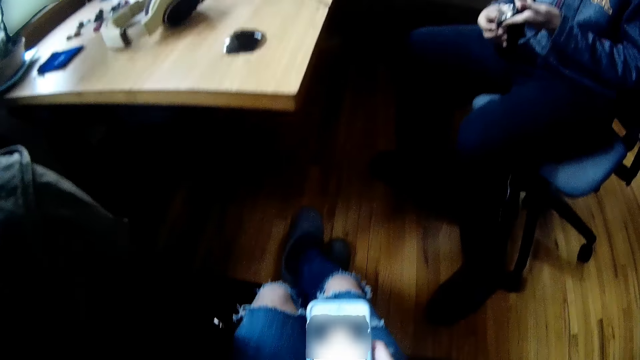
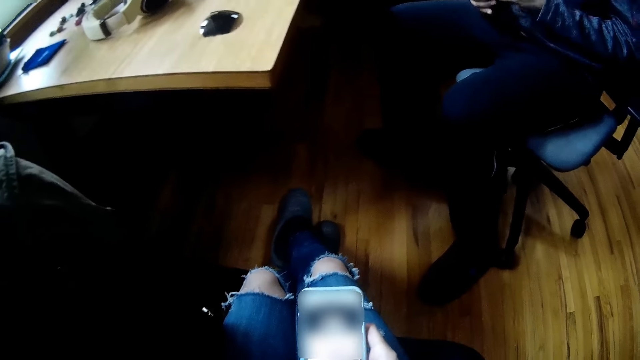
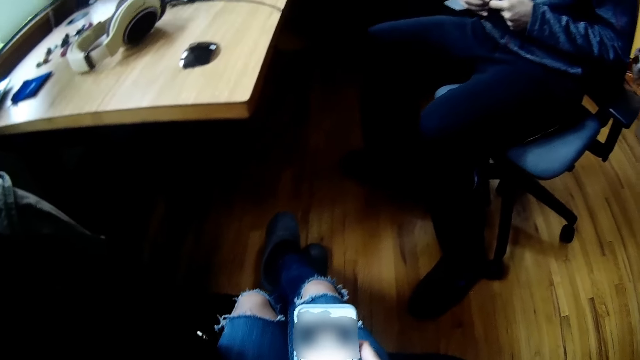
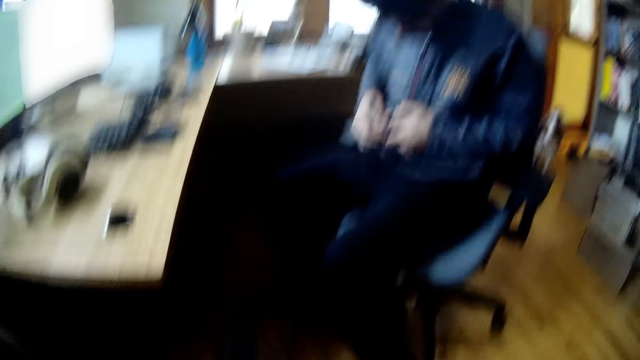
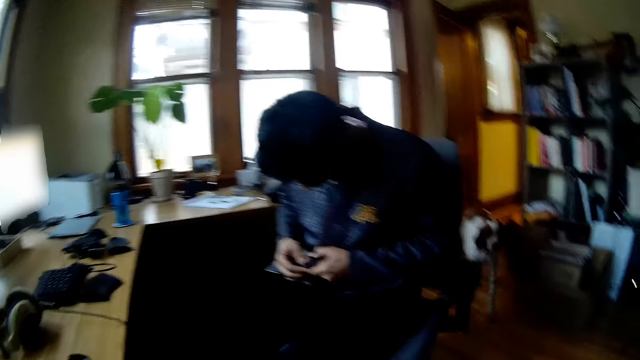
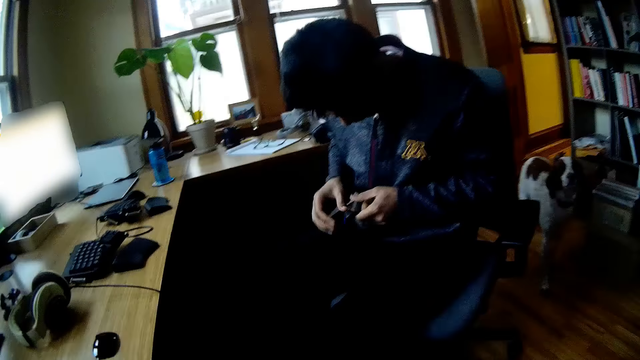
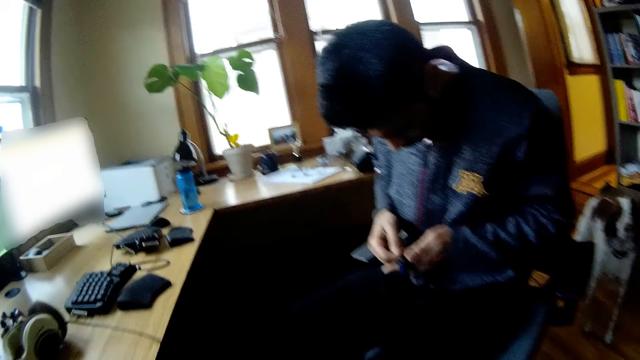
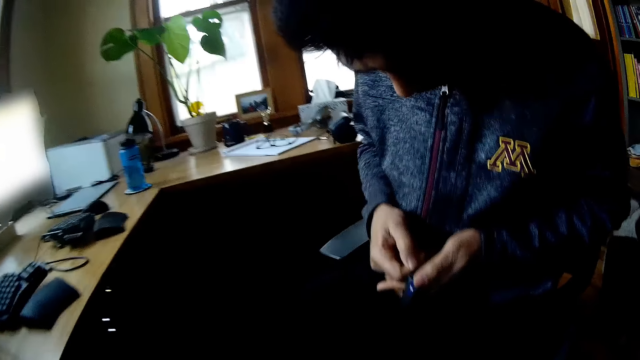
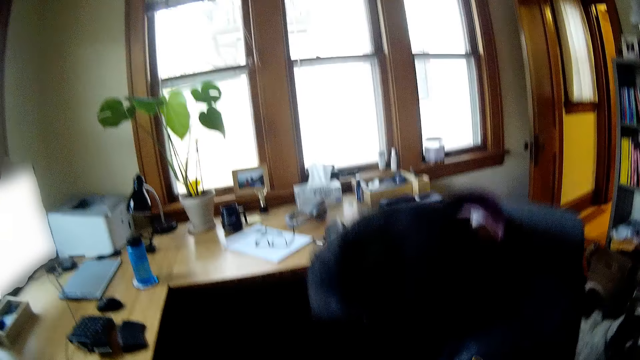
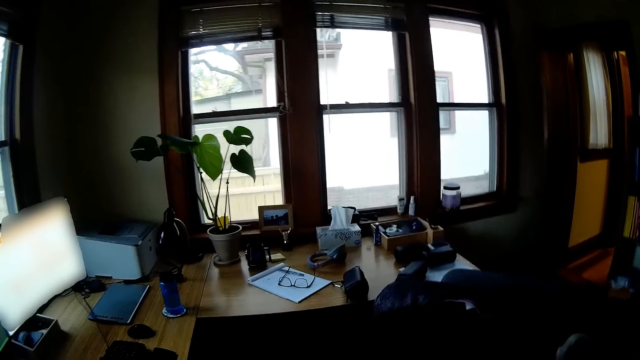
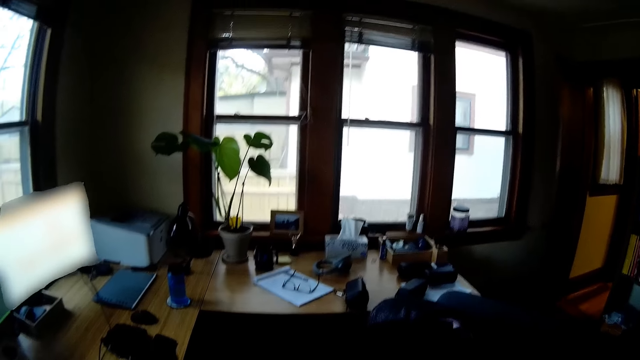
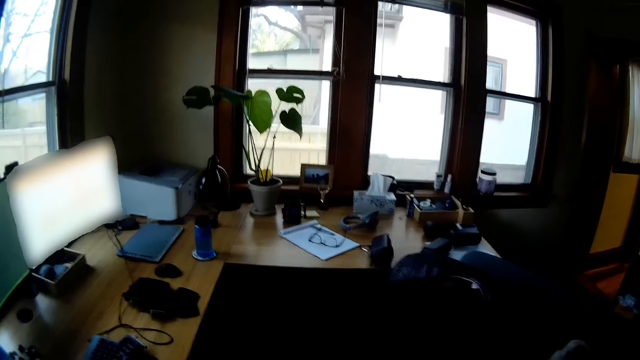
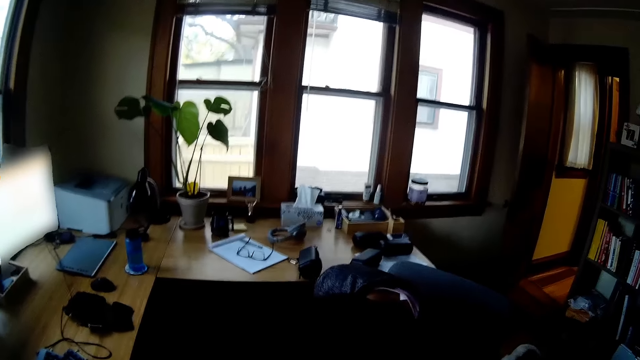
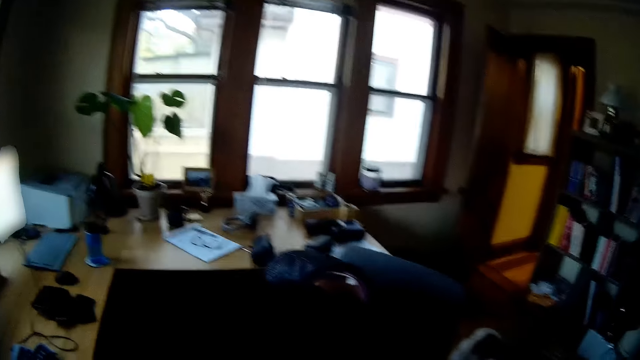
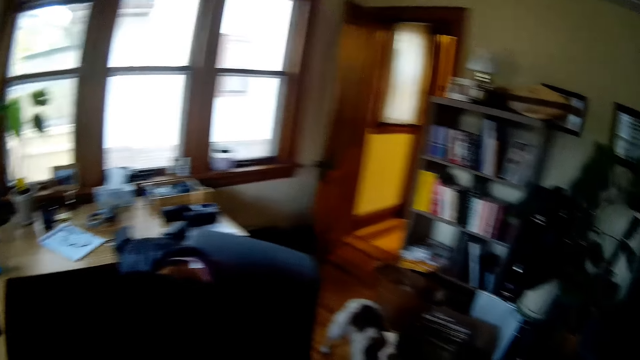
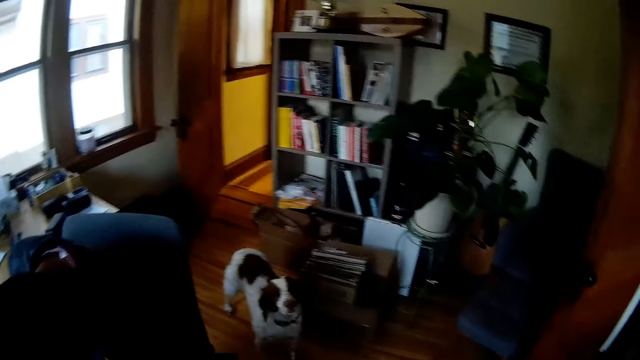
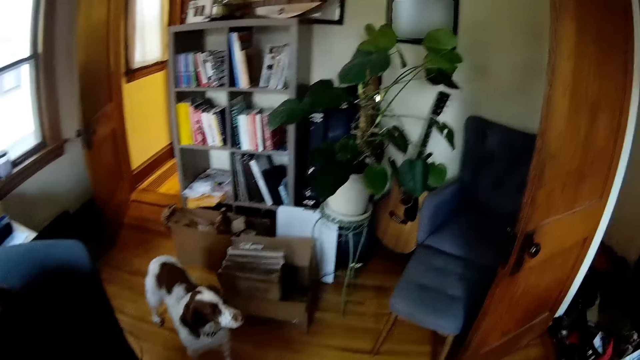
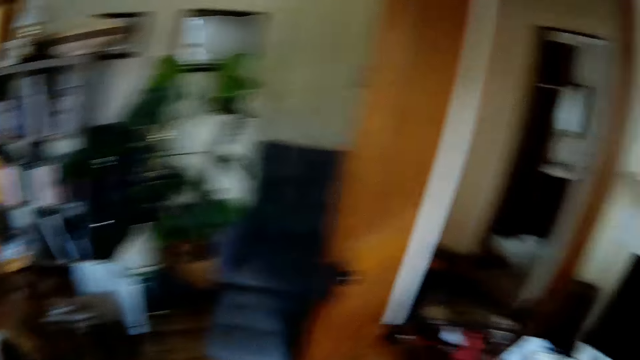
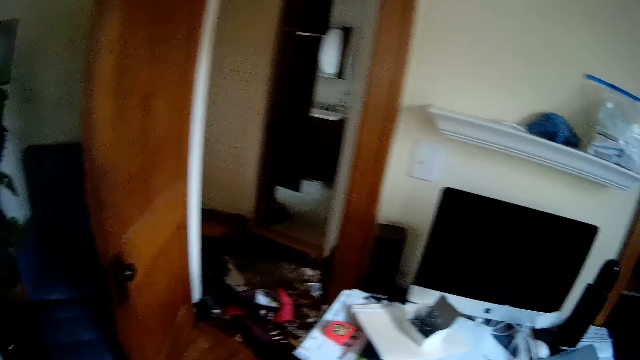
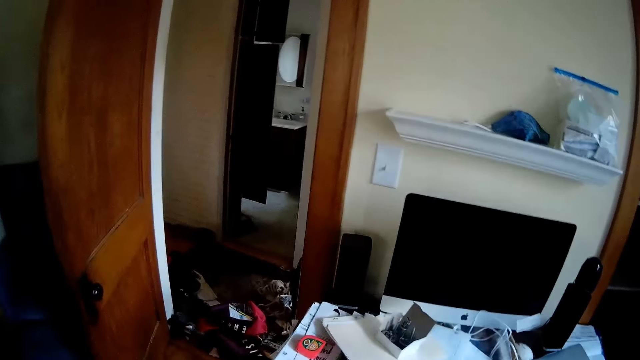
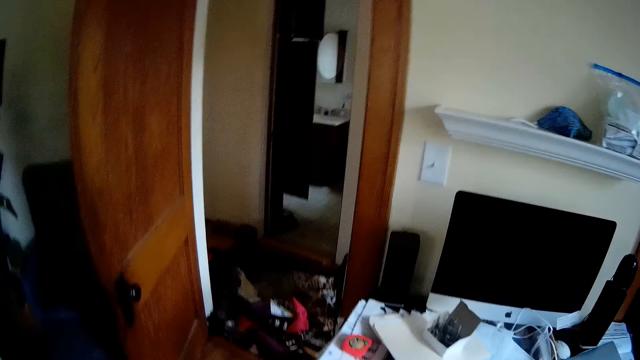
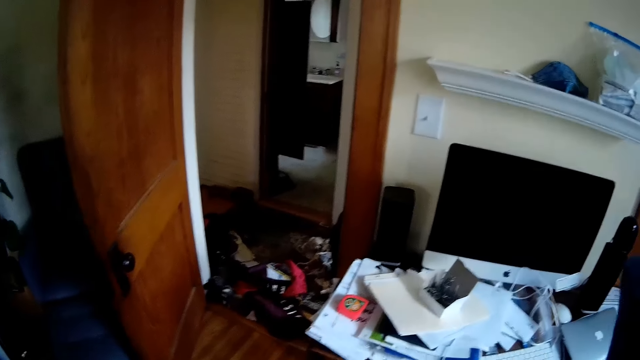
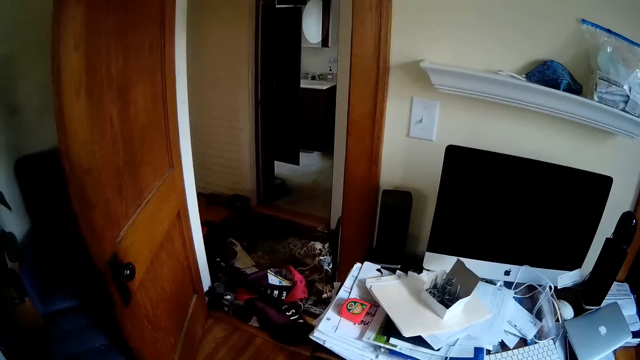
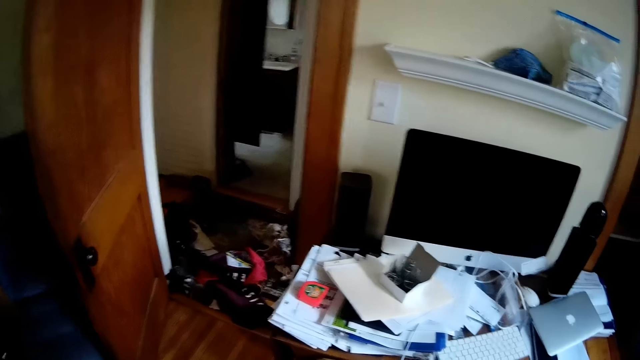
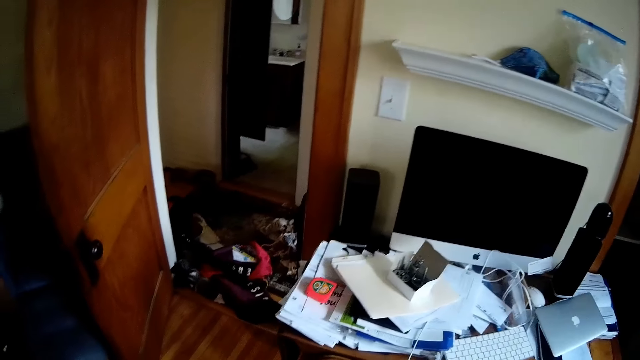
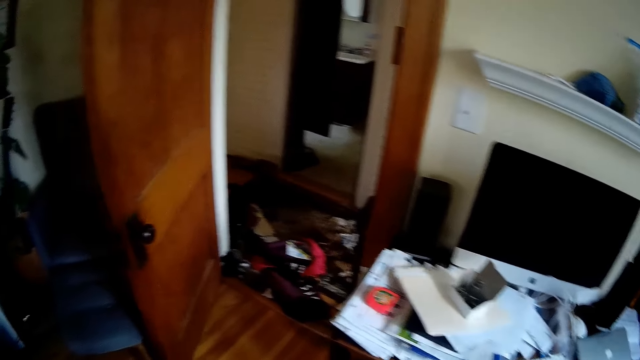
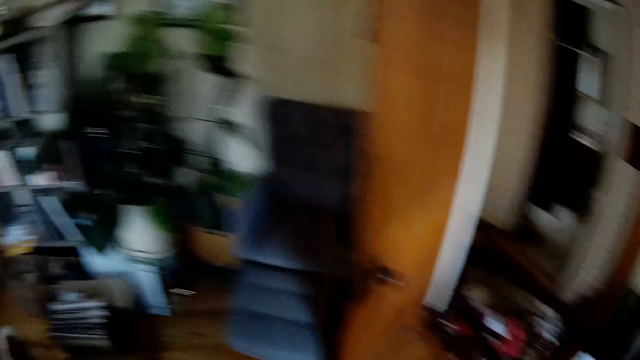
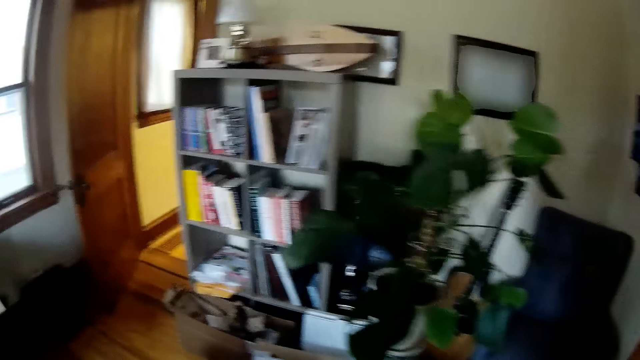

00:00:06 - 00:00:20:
The camera wearer holds a phone with her right hand. She operates the phone. The dog enters the room. The camera wearer raises her hand. She adjusts her hair with her left hand. She looks around. She walks around the room.

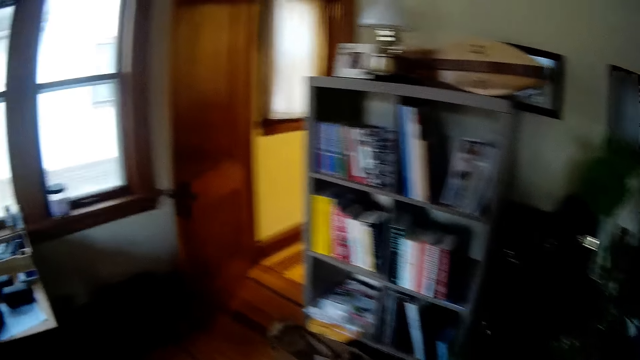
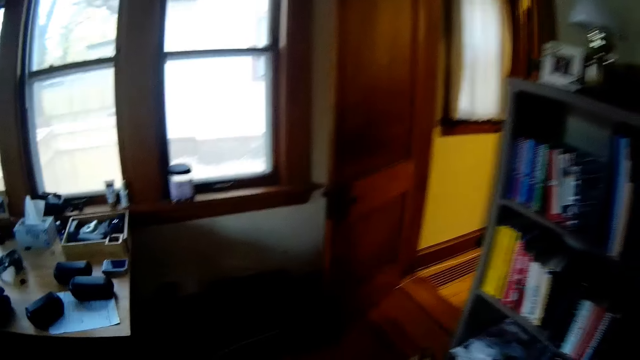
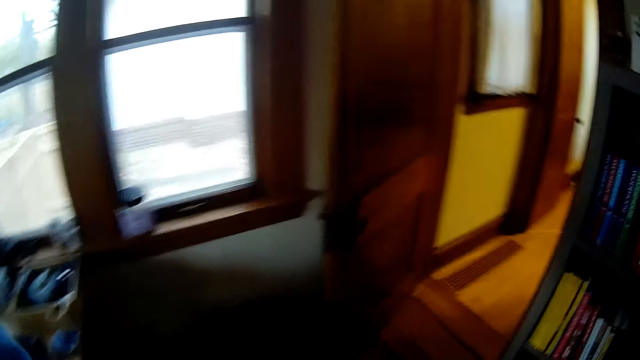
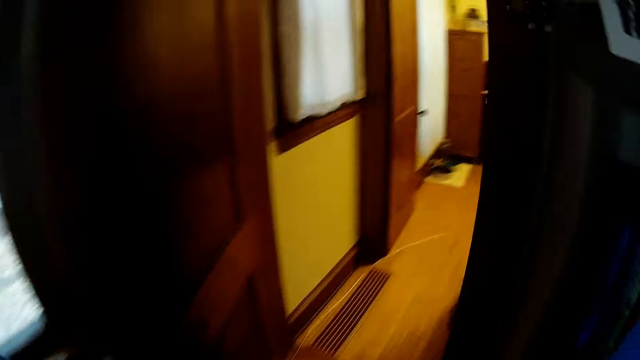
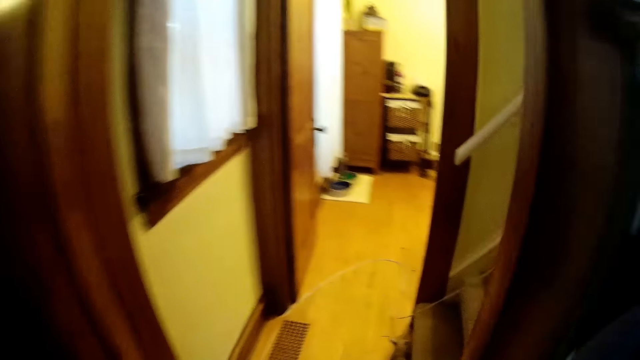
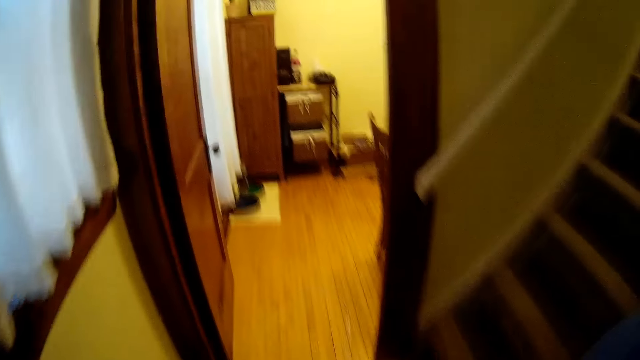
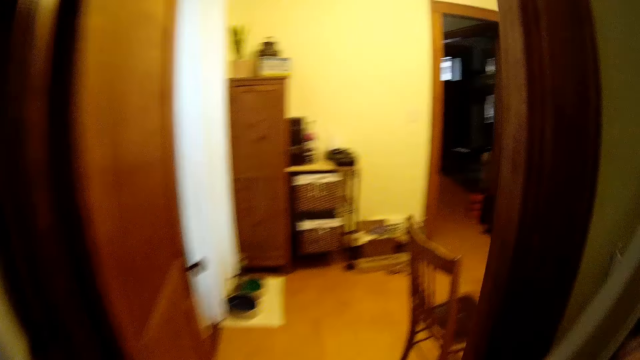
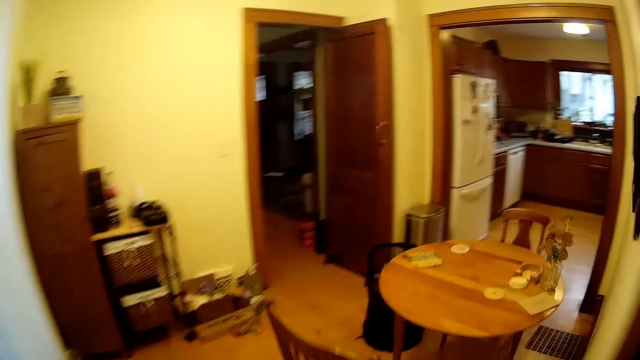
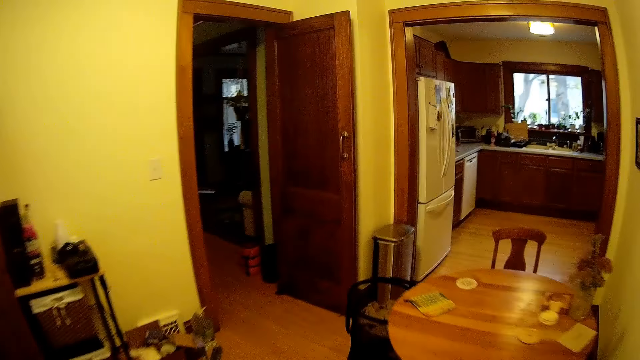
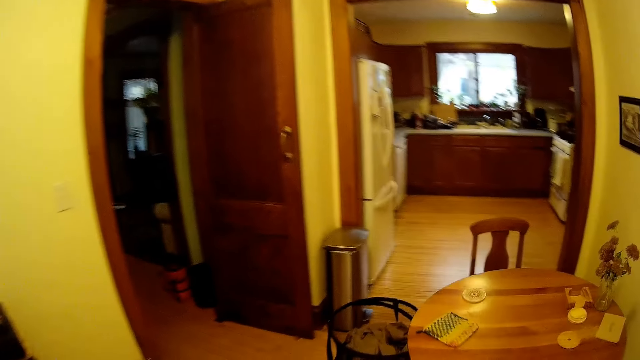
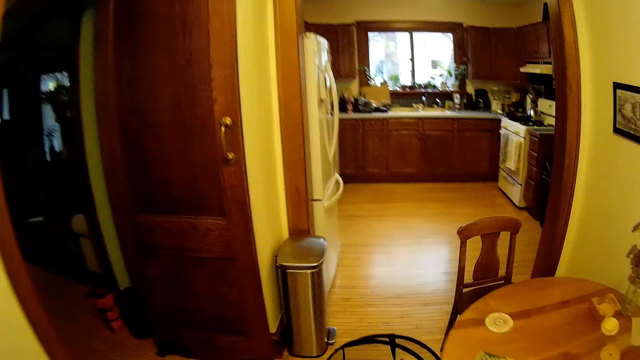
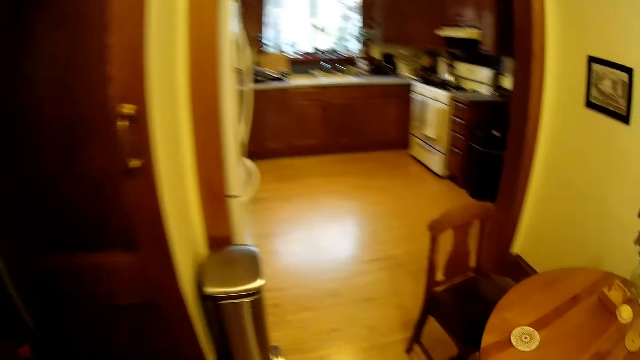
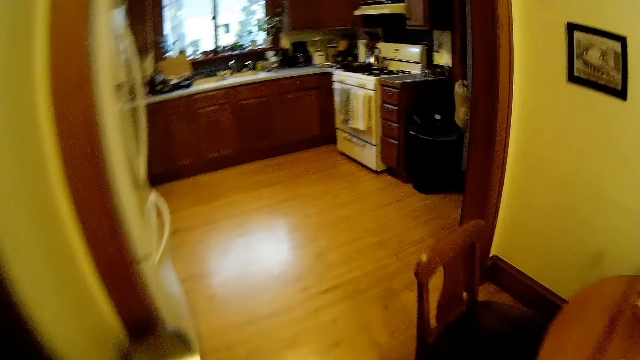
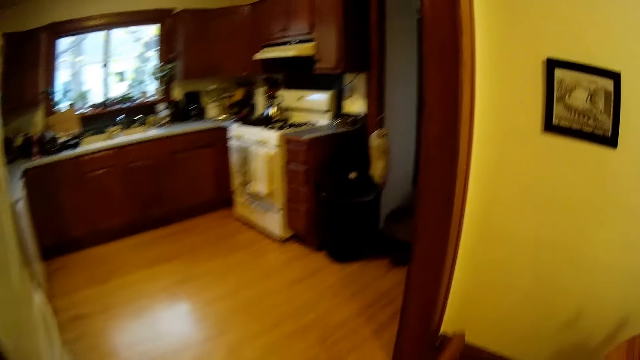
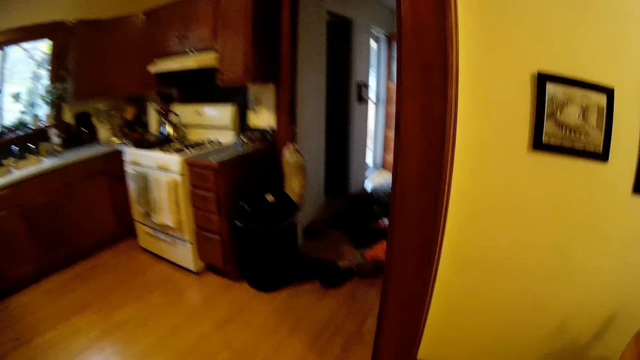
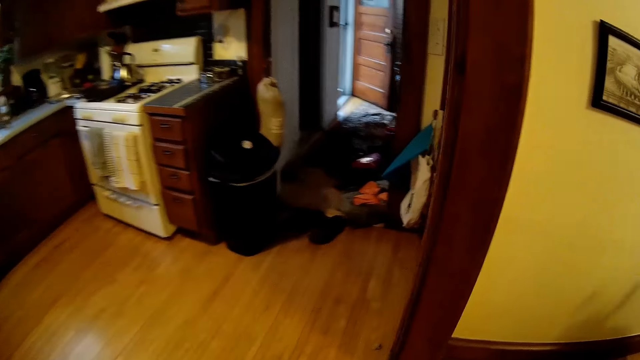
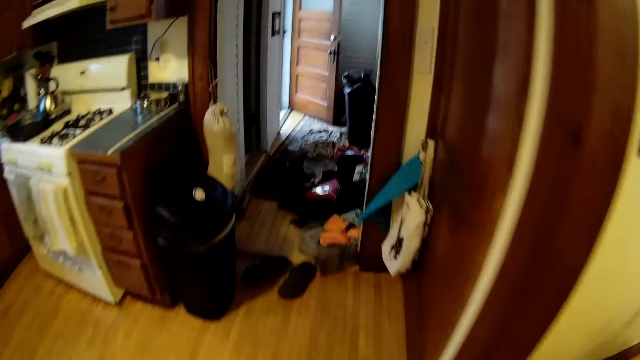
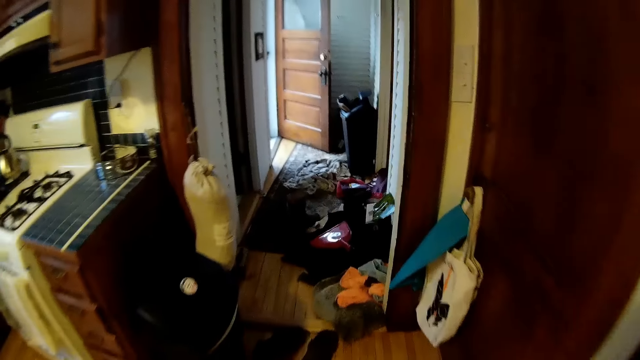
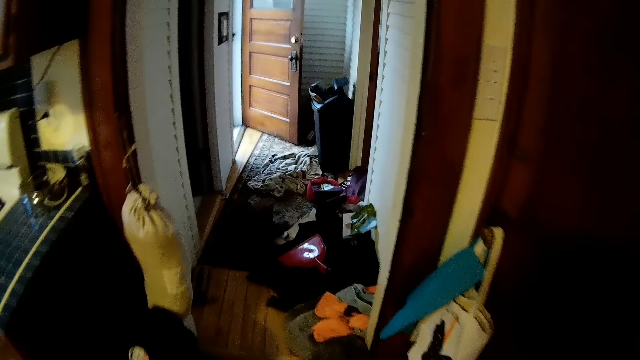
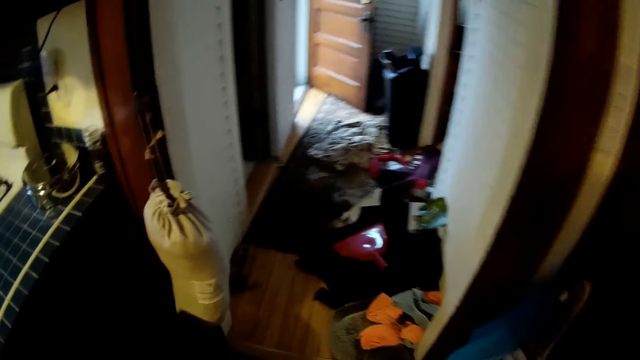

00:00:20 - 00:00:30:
The camera wearer leaves the room. They enter a room, and again.
